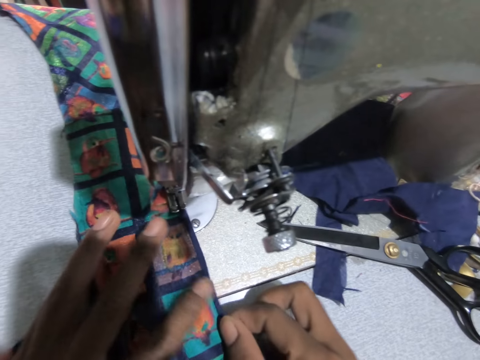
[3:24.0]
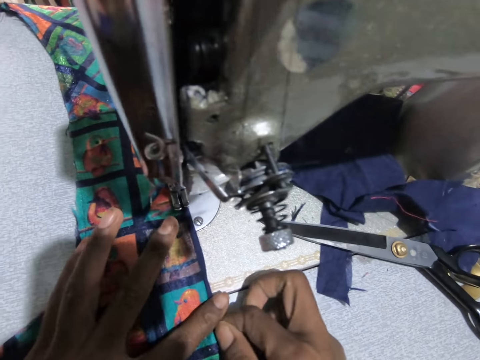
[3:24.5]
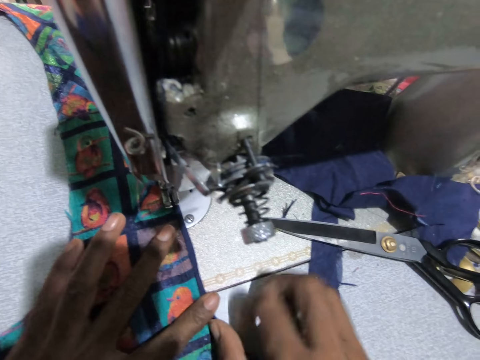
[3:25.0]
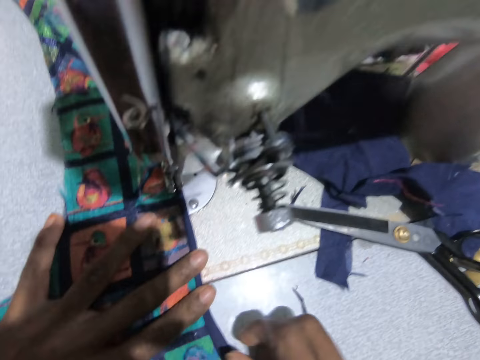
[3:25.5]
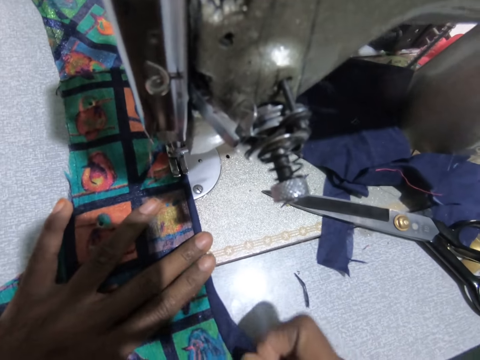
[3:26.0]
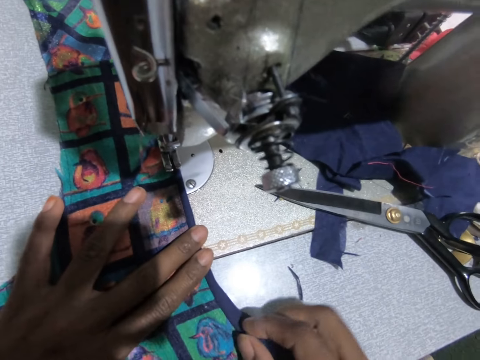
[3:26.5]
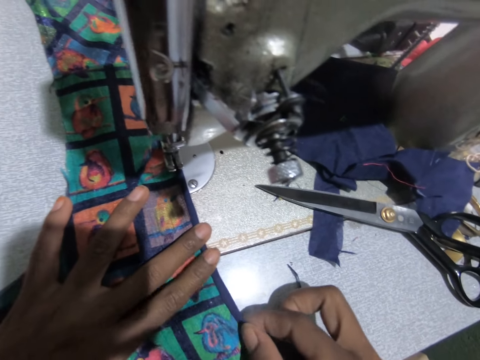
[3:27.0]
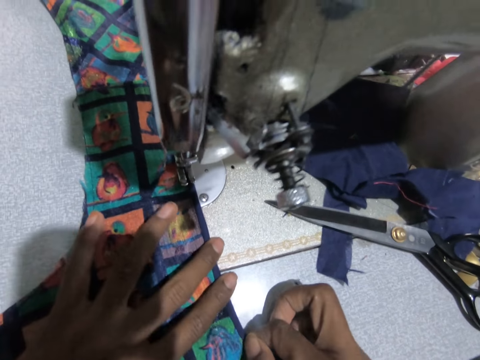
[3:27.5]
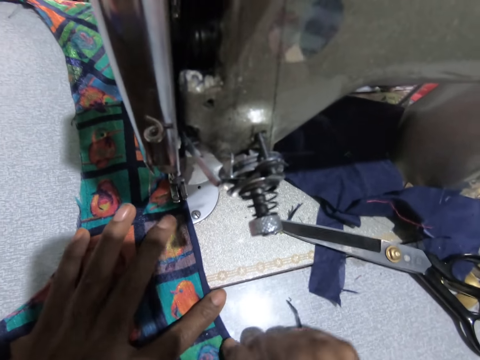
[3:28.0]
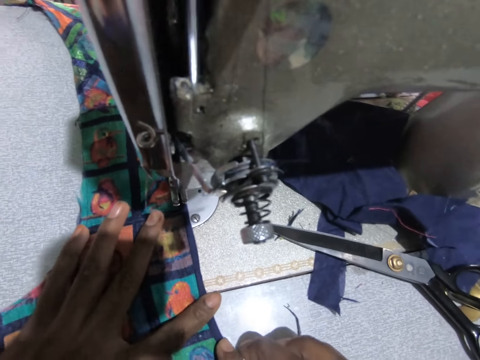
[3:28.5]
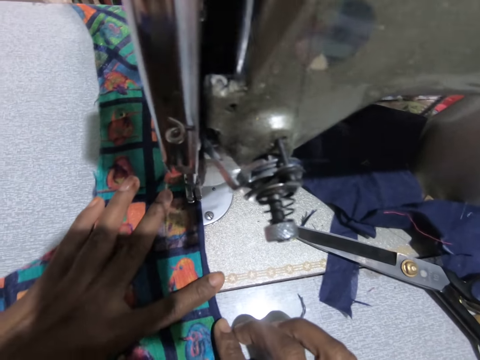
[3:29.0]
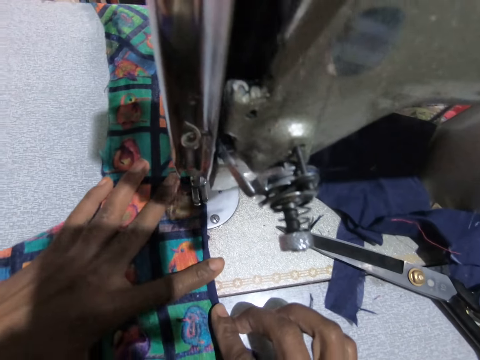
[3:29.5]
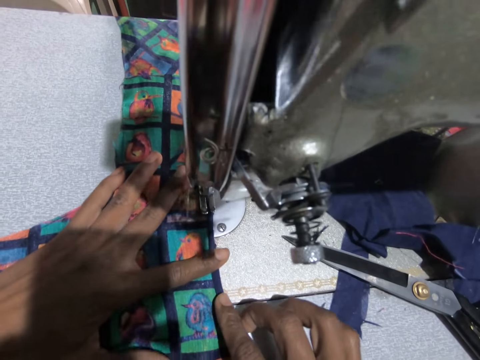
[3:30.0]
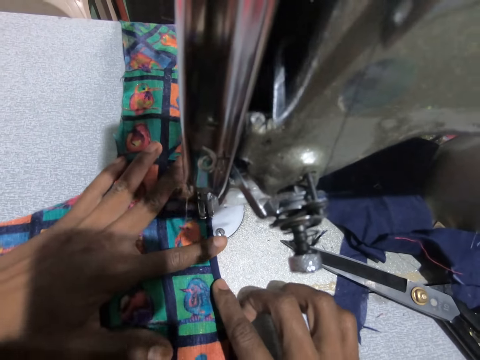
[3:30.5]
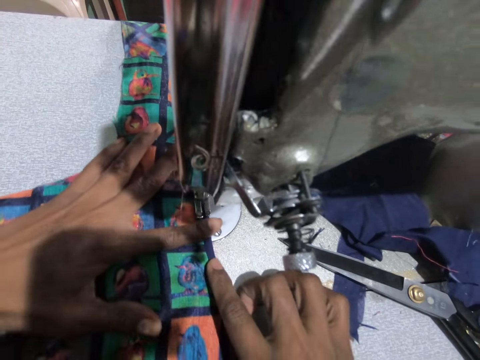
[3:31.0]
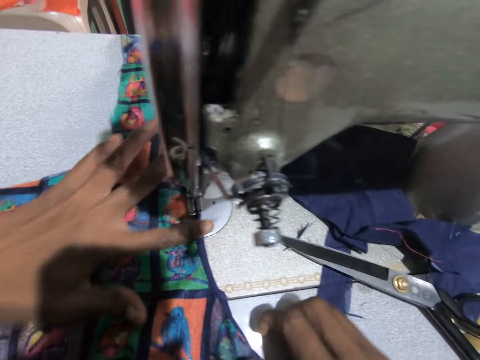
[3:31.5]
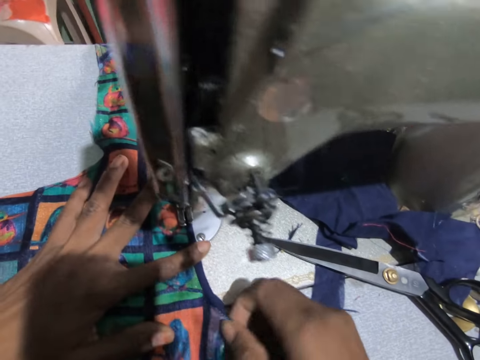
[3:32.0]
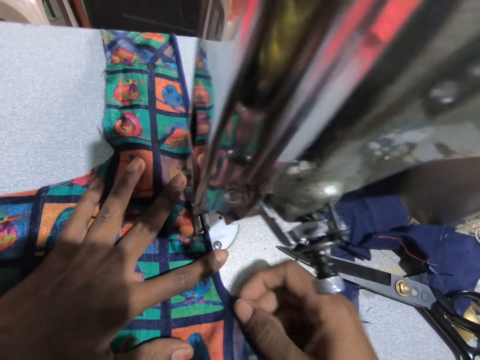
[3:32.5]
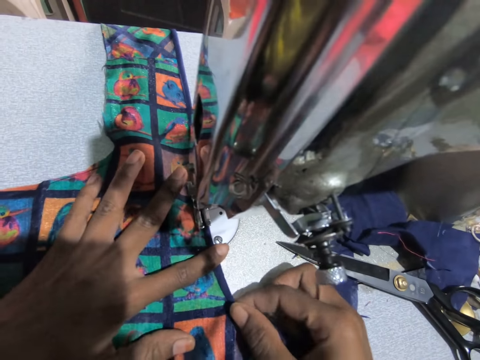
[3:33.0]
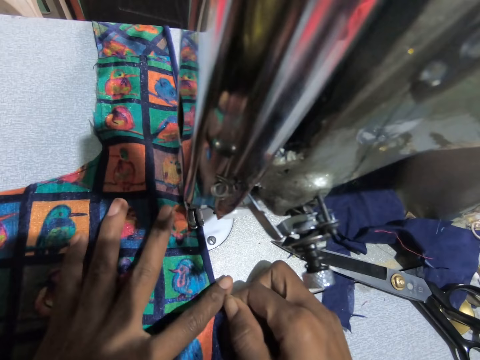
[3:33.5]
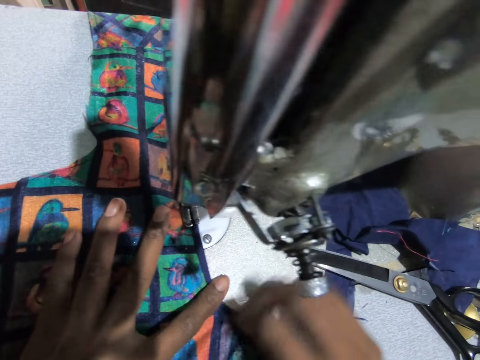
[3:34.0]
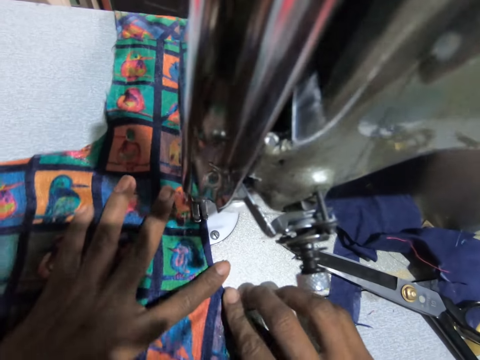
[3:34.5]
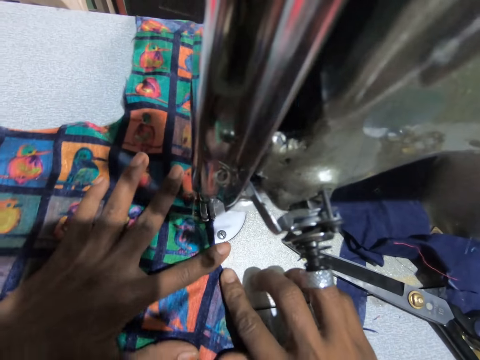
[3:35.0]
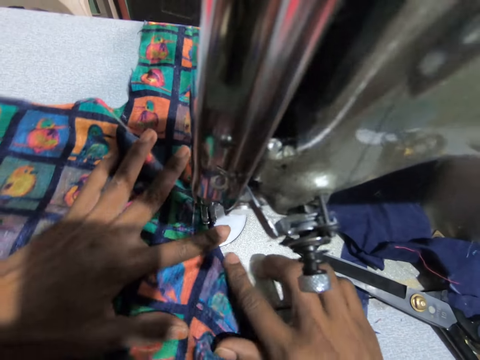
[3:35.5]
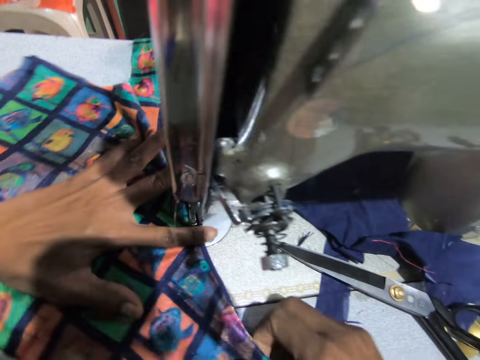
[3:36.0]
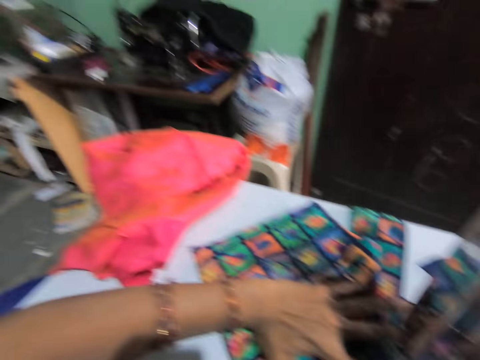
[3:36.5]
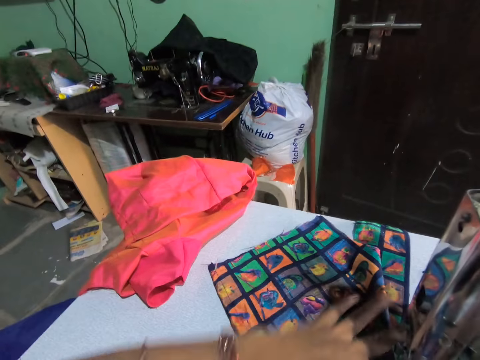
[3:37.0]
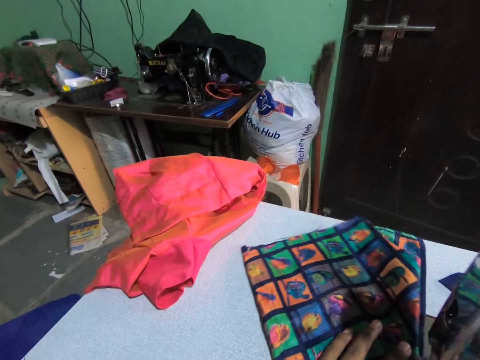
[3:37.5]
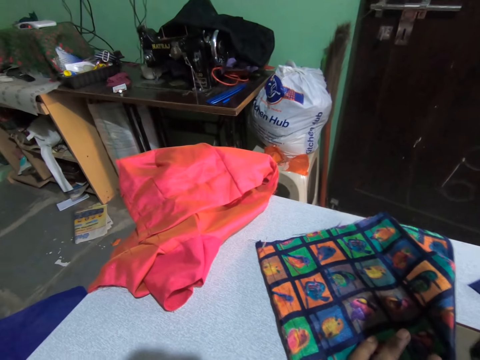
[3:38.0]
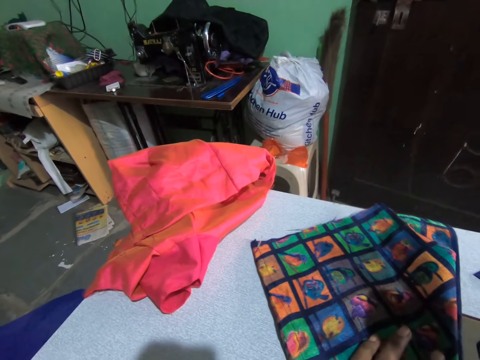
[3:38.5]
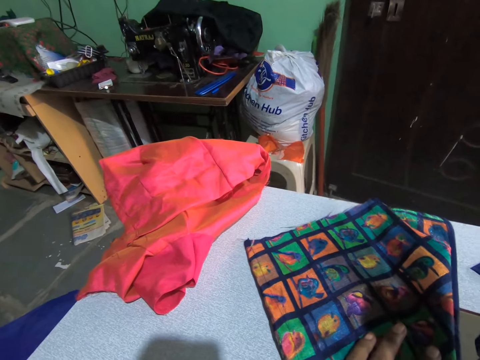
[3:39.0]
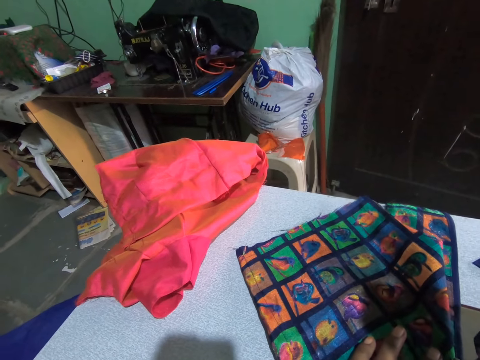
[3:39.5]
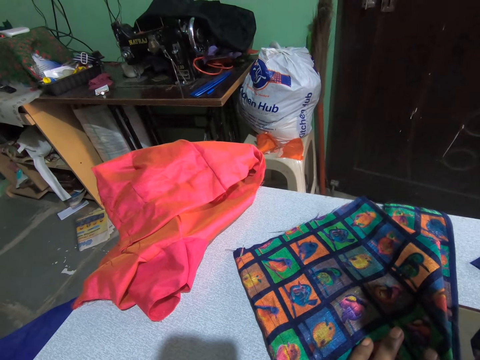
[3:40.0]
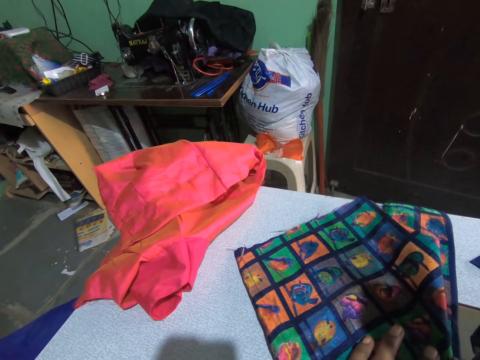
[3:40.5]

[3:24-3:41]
The camera wearer folds the material and holds the material. They fix the cloth on the machine. They fold the piece of cloth. They hold the material. They sew the material using a sewing machine. They swing a hand. They fold the piece of cloth on the machine. They sew the material using the sewing machine. They look around the room. They stare at the television.

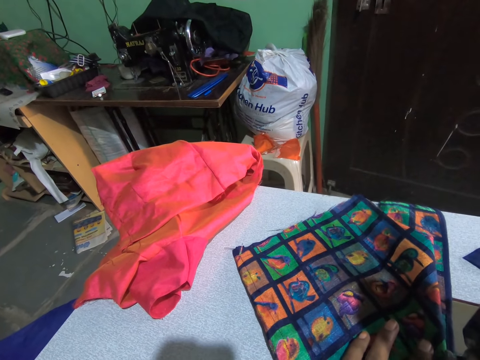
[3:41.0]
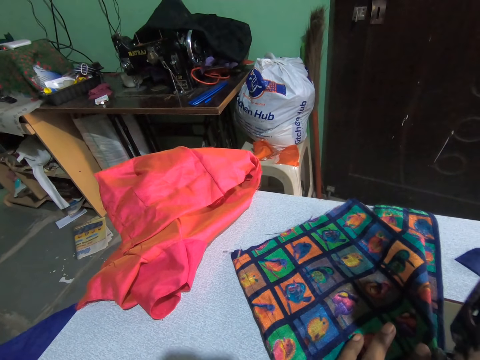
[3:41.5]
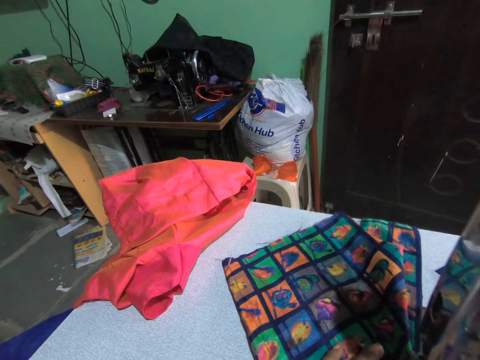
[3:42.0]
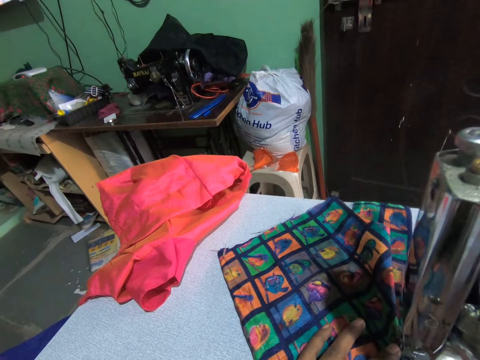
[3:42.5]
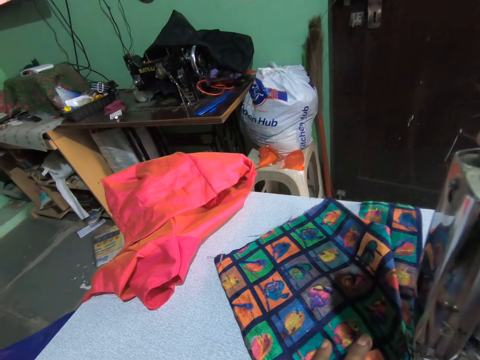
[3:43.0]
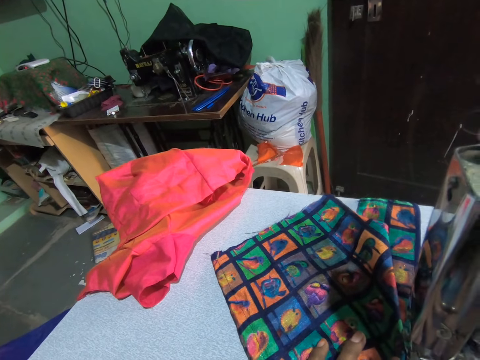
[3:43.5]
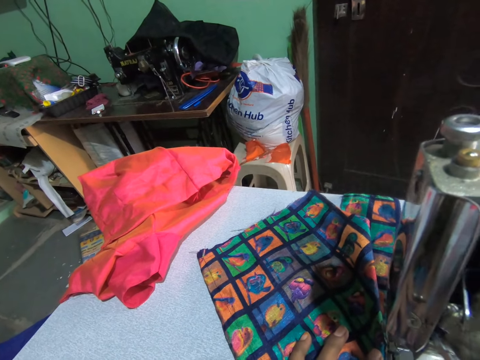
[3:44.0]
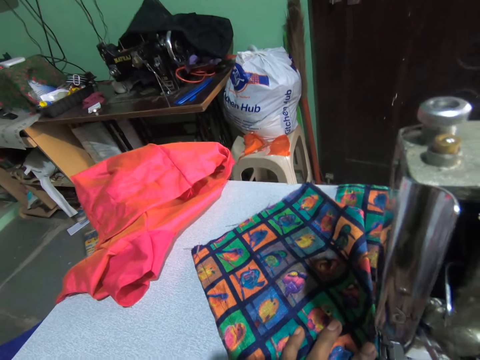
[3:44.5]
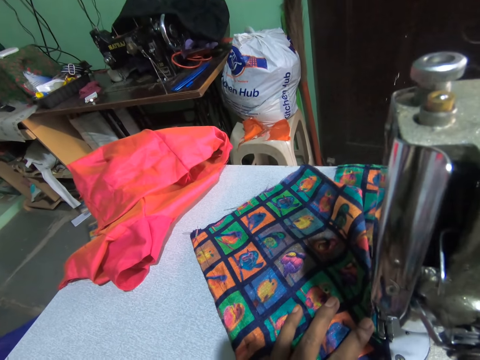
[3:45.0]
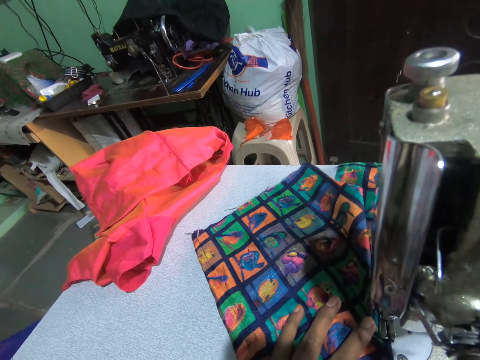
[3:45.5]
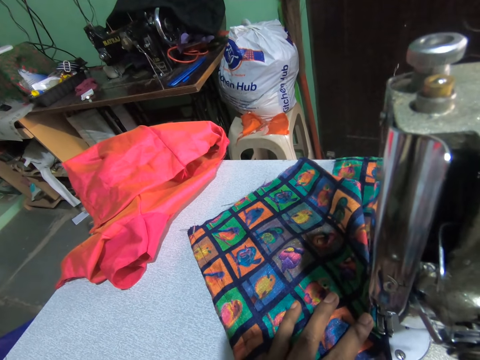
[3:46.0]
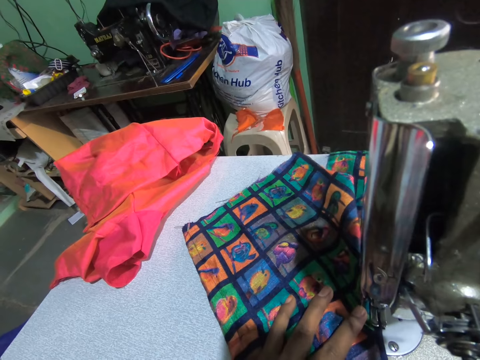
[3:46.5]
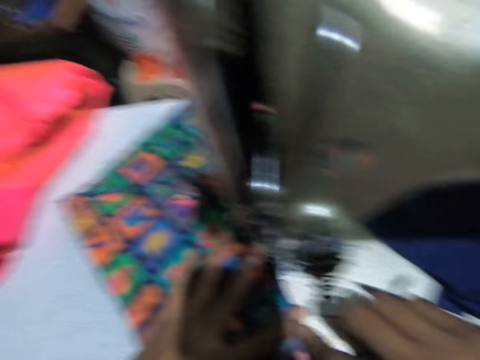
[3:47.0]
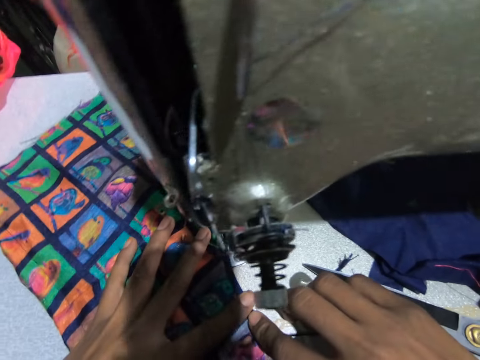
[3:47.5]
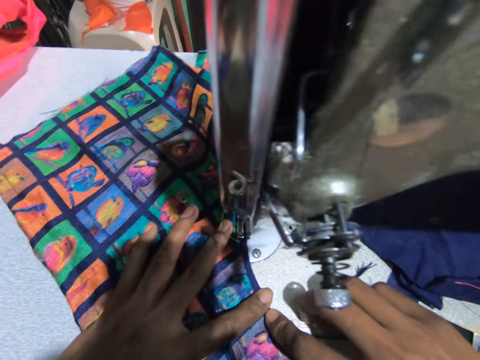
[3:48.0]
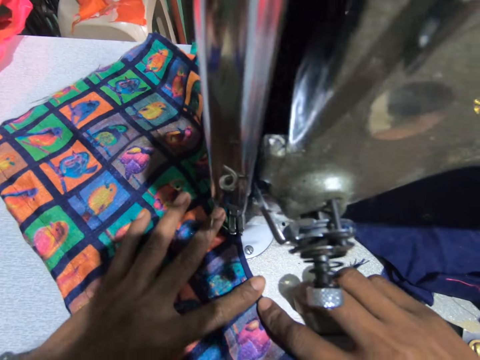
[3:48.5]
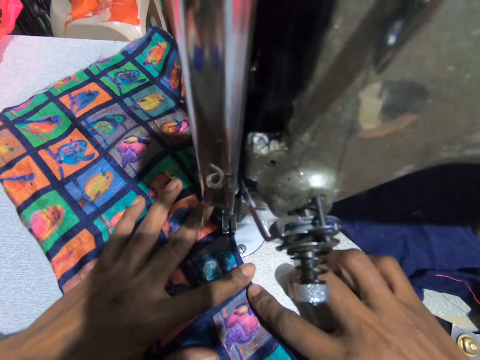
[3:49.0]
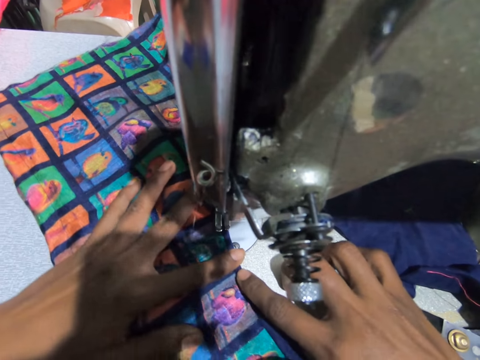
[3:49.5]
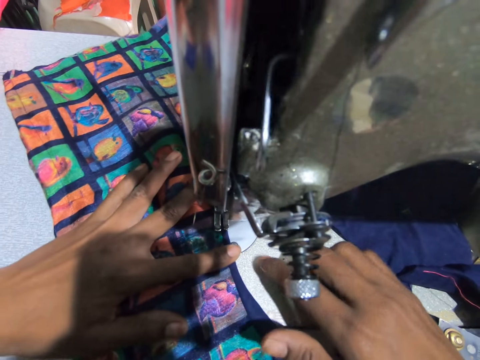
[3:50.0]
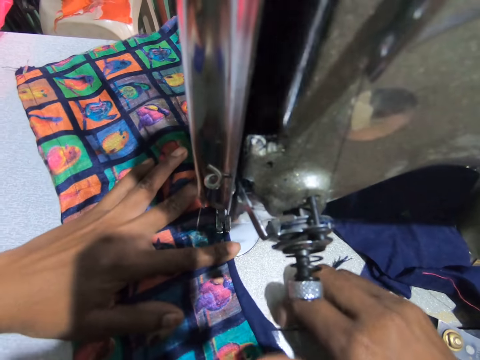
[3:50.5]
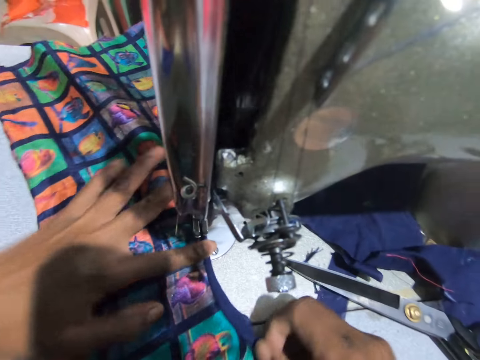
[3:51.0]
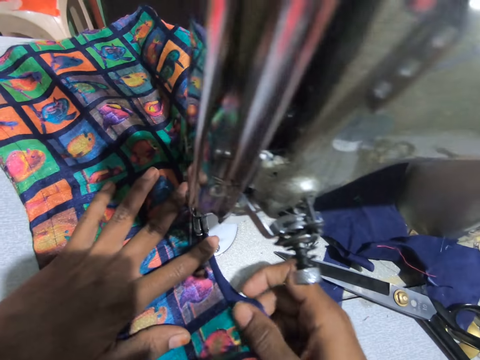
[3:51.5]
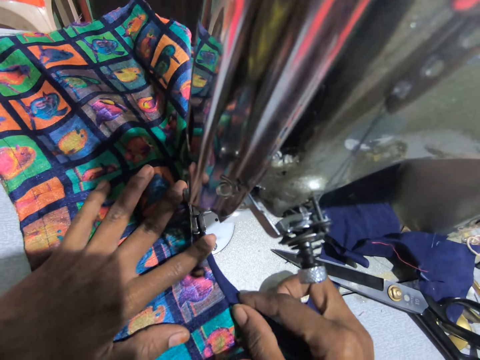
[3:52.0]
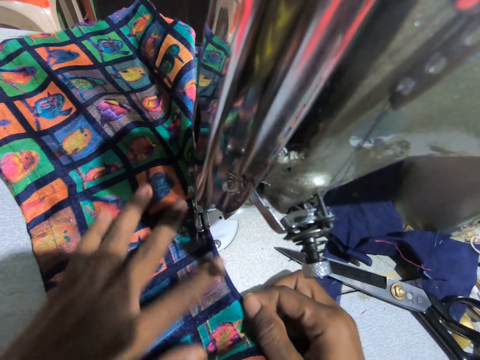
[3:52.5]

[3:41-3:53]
The camera wearer fixes the piece of cloth on the machine. They look at the piece of cloth. They sew the material using a sewing machine. They fold the material.
